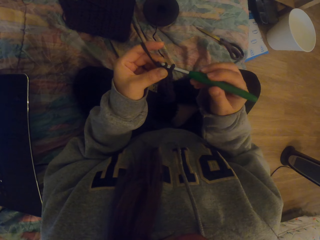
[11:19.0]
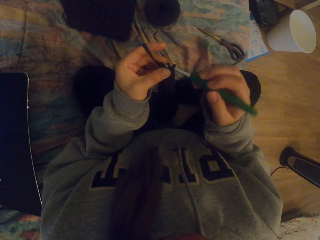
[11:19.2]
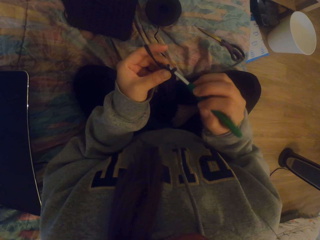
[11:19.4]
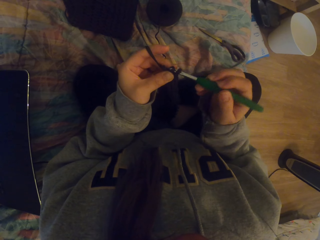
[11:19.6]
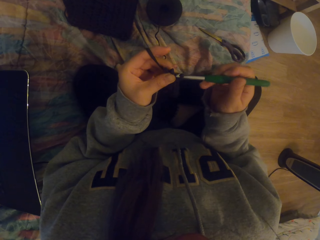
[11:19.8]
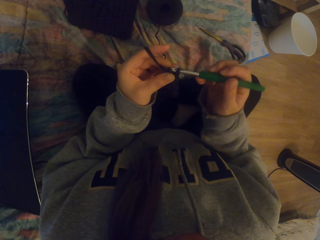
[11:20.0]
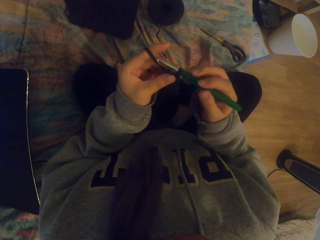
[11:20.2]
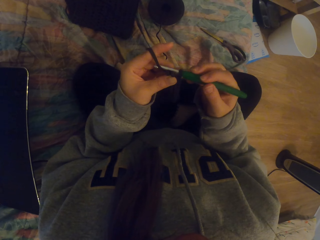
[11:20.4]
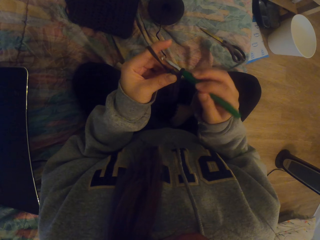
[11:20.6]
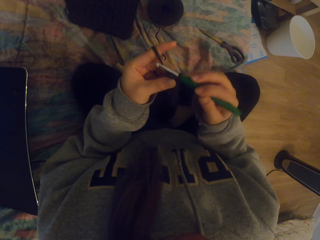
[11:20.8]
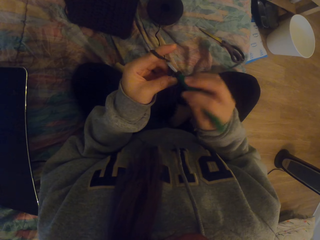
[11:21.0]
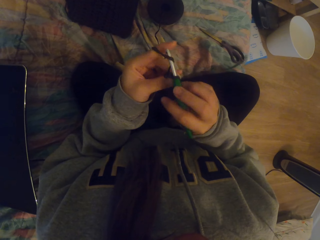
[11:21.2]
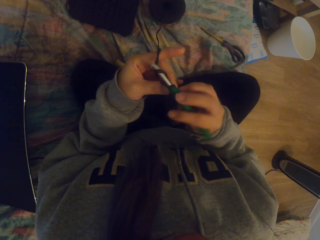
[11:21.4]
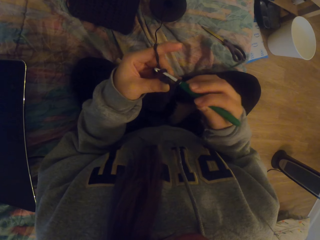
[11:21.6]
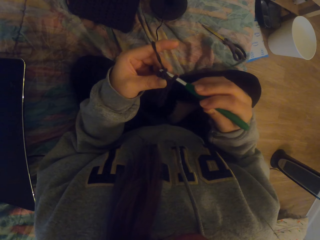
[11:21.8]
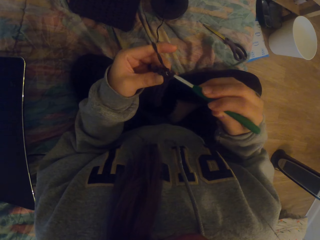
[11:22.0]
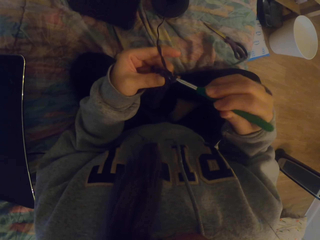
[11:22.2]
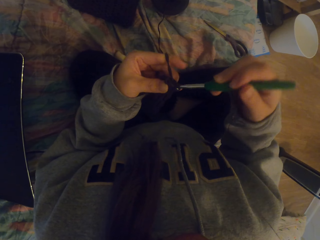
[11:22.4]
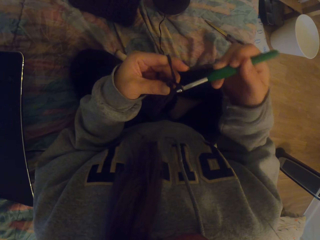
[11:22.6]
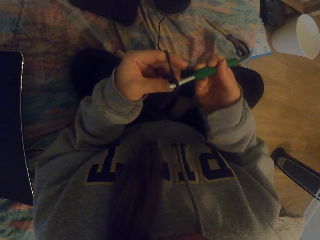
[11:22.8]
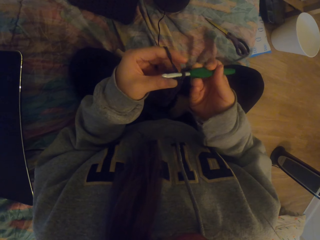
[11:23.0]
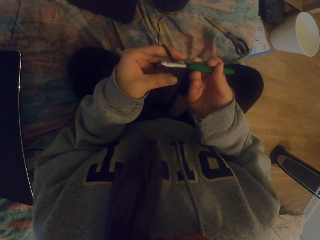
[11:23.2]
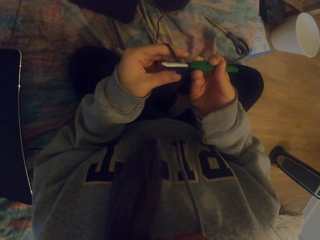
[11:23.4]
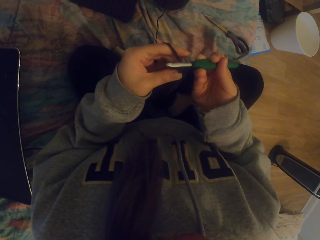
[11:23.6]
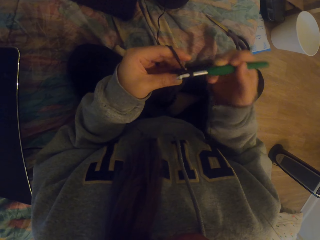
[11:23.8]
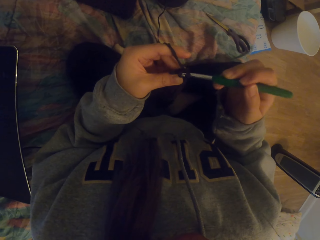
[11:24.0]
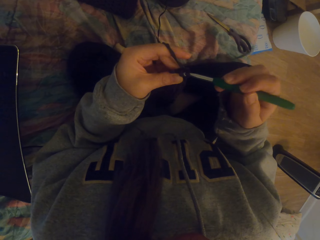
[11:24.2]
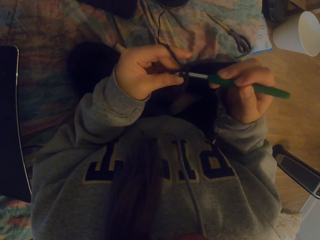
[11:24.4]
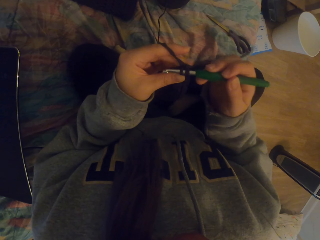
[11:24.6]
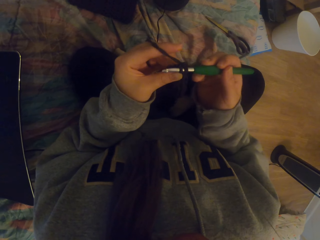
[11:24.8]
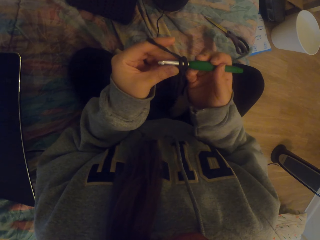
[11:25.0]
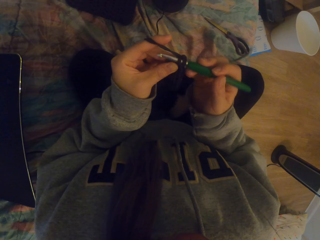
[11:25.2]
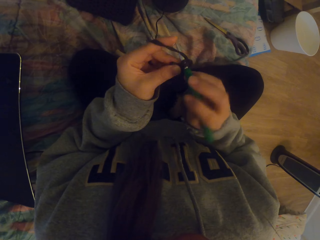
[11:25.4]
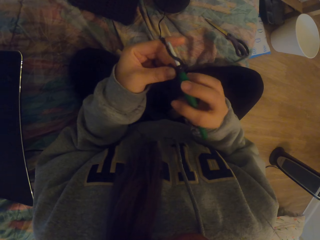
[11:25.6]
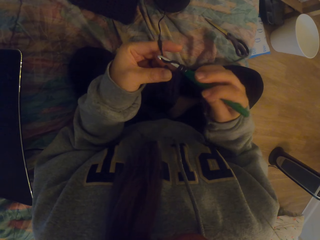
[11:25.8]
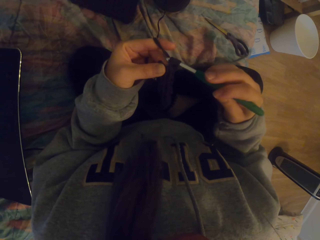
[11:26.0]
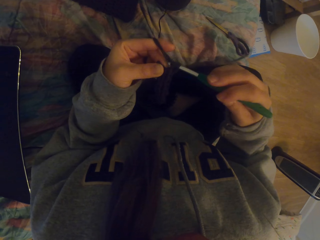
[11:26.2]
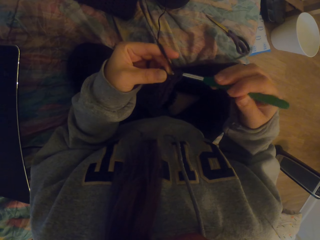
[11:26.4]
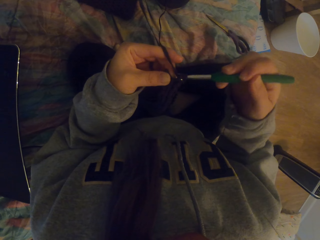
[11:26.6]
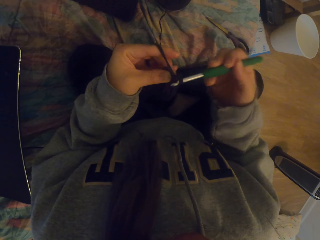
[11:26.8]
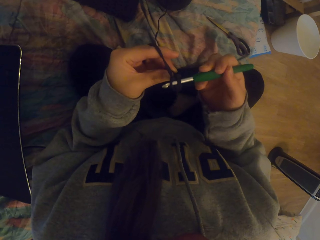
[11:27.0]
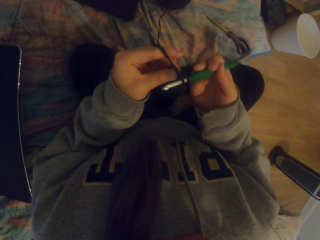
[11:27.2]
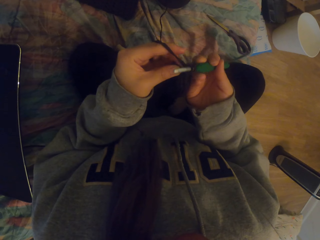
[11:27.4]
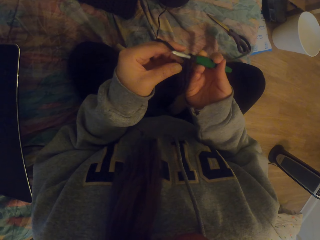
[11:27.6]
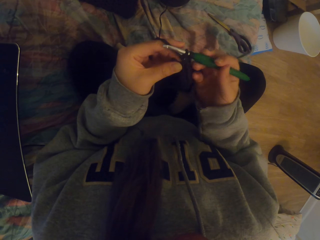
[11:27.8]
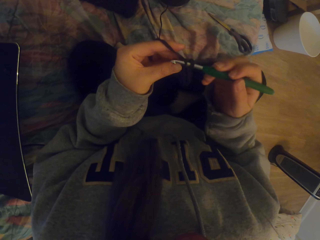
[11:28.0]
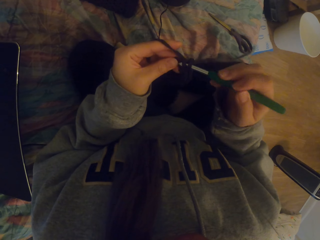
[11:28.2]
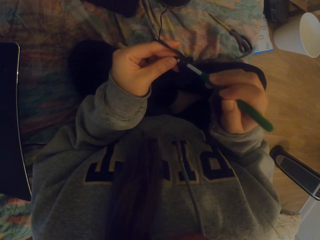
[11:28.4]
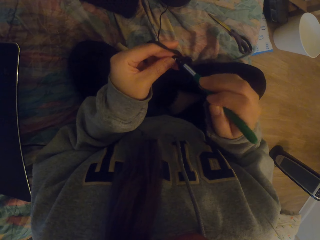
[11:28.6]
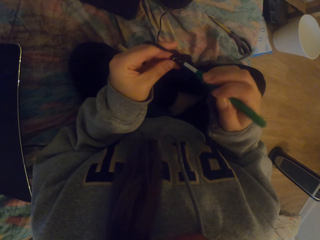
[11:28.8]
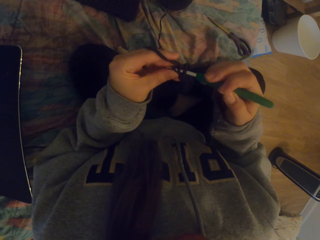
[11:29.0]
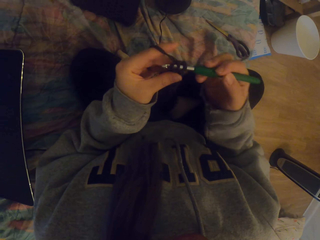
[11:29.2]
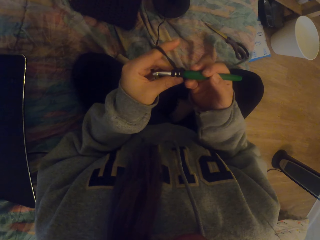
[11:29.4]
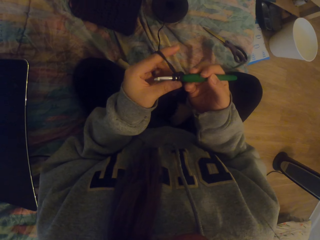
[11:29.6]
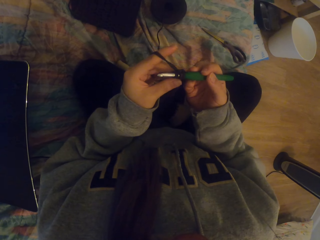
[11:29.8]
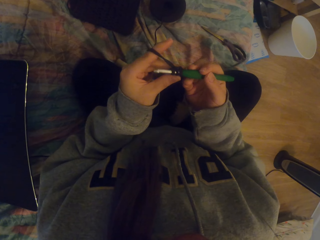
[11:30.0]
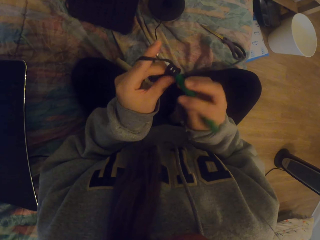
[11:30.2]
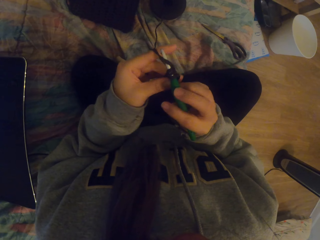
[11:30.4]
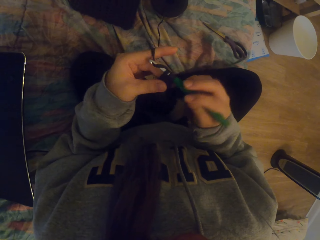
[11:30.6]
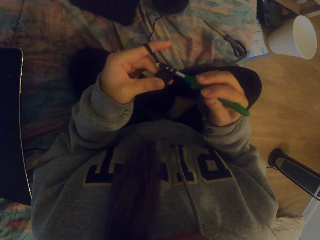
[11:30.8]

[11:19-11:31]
The camera wearer crochets a cloth.

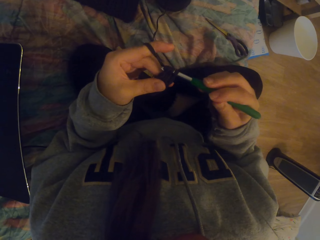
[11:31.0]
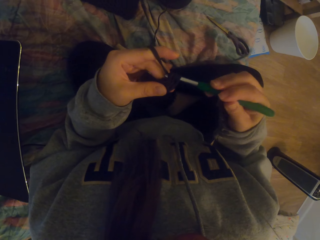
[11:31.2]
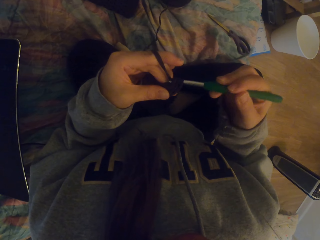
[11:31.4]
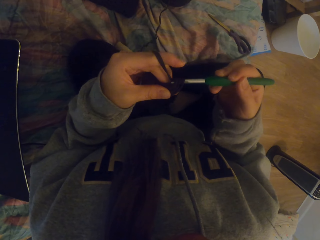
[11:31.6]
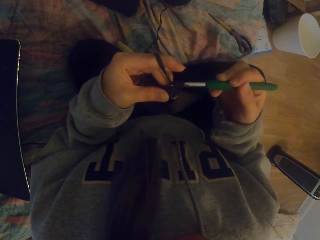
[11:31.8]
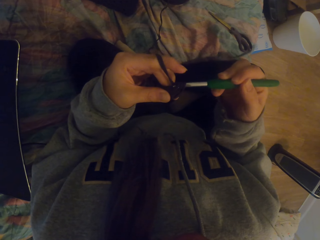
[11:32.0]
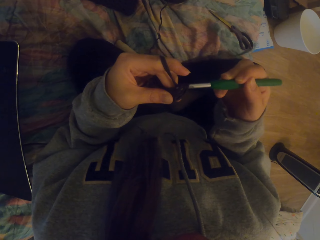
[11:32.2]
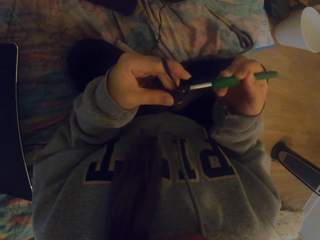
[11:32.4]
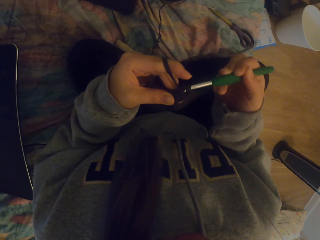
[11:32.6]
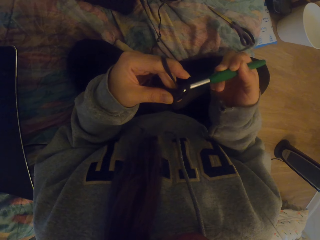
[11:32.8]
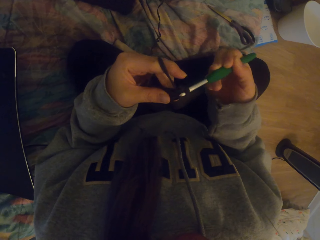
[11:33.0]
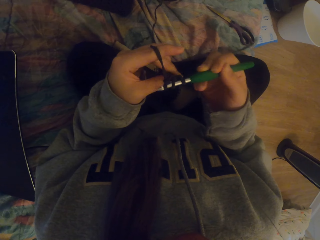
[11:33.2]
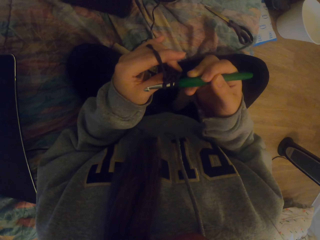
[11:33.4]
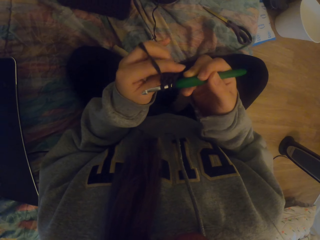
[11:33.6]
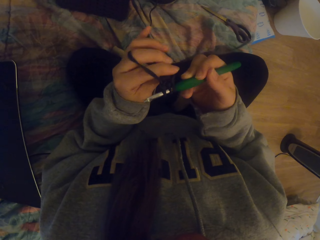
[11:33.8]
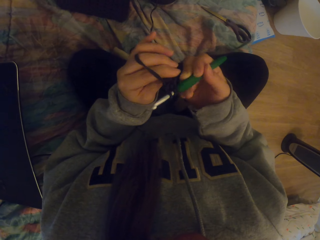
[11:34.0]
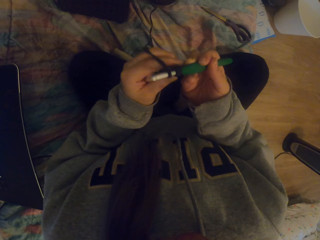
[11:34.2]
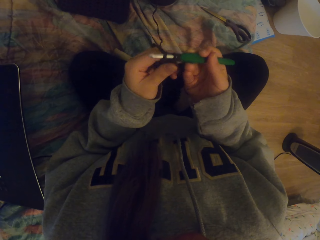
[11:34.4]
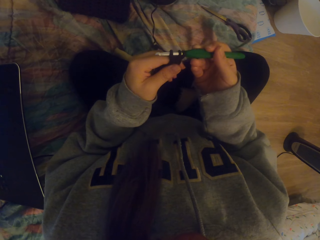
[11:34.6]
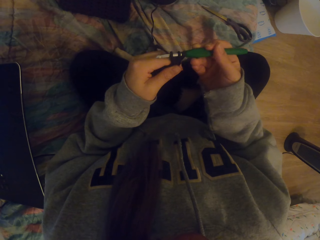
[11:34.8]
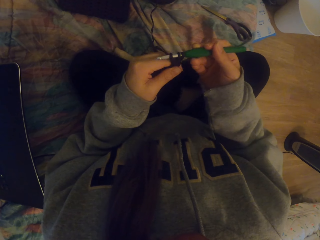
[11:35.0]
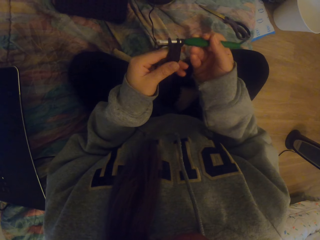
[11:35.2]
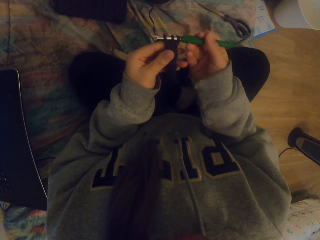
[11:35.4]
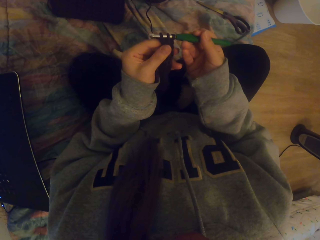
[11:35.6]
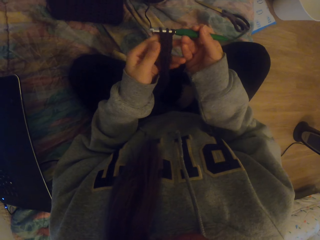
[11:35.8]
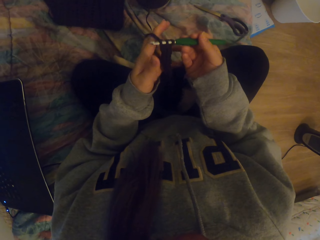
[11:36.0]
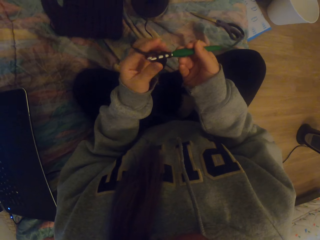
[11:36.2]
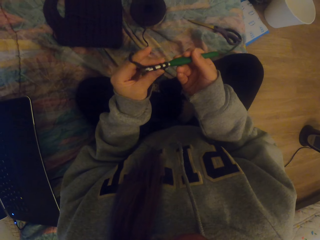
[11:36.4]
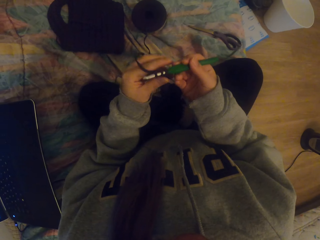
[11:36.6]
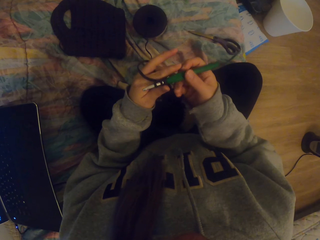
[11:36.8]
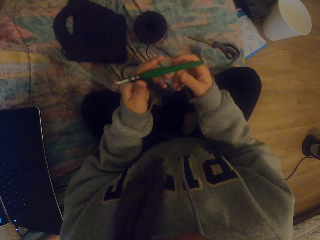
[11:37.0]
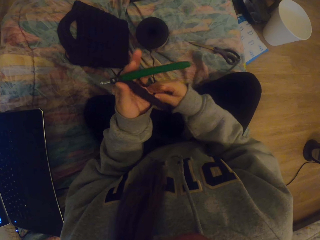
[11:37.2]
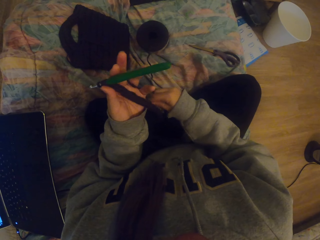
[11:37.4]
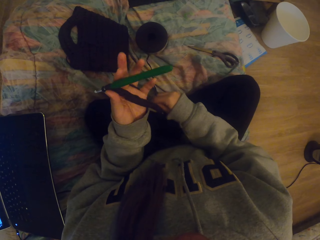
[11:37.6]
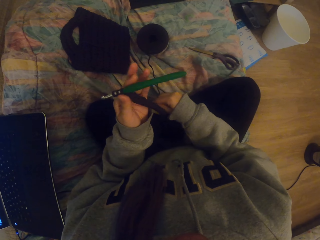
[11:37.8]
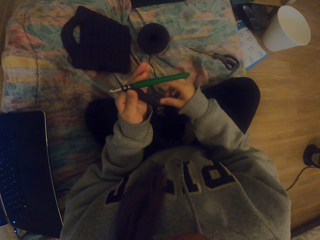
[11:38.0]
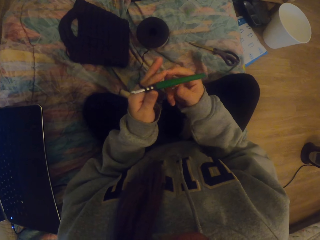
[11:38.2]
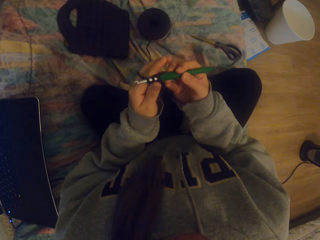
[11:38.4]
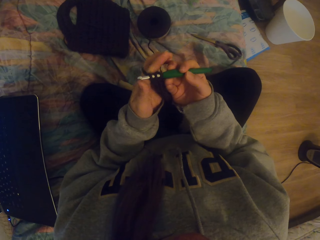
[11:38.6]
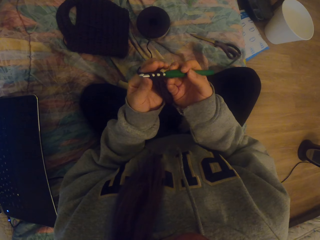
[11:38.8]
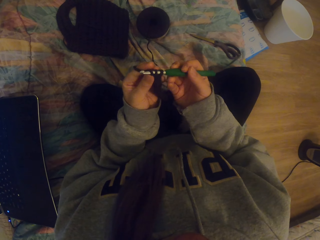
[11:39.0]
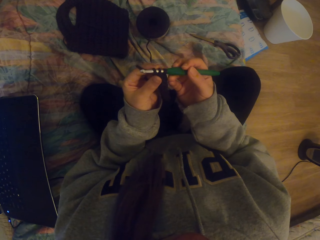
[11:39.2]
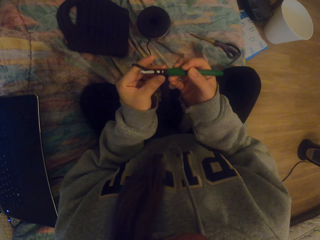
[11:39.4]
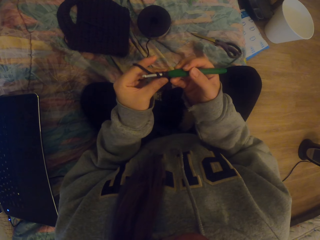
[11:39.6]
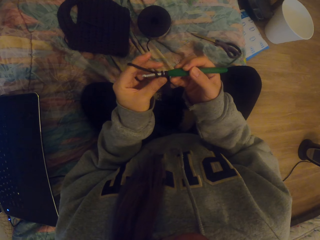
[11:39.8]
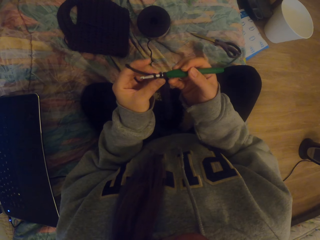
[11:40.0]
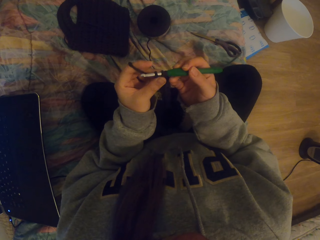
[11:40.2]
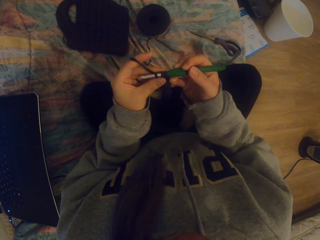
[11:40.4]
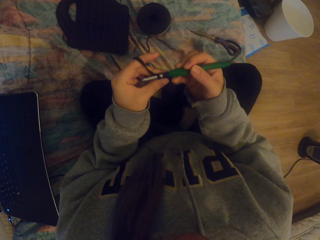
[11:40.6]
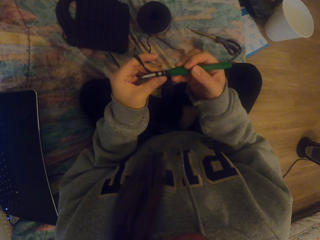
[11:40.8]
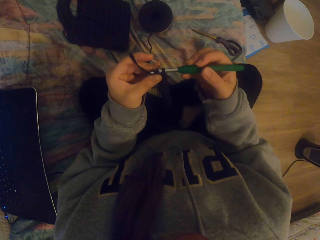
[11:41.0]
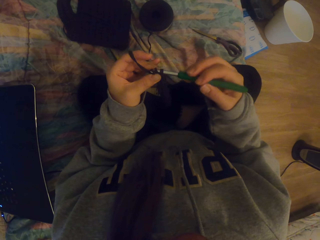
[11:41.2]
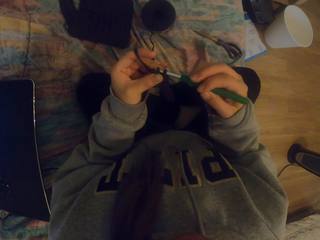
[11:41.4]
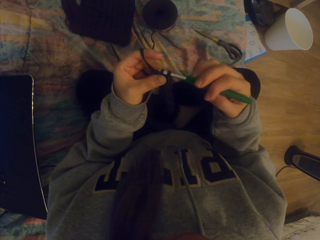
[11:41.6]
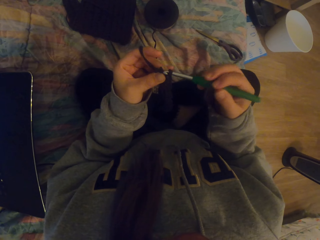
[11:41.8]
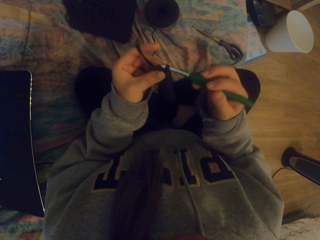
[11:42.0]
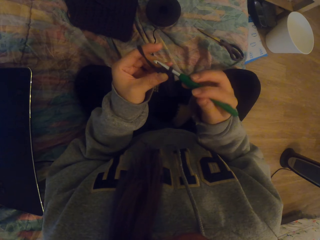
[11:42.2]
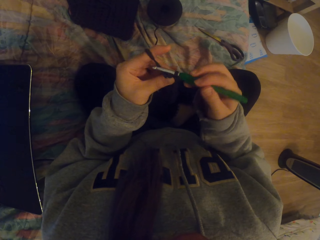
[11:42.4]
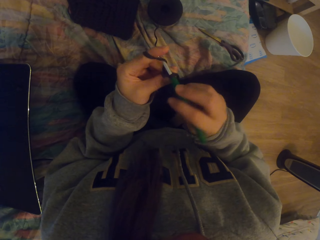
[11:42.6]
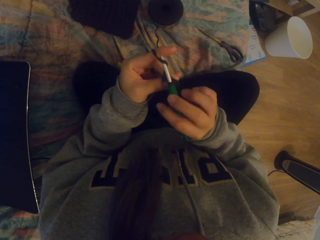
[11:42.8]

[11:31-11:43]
The camera wearer presses the knitted cloth. They adjust the knitting yarn, tighten the thread, hold the crochet hook and start to knit.
